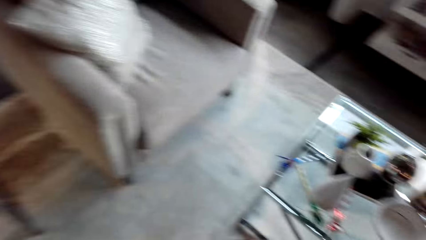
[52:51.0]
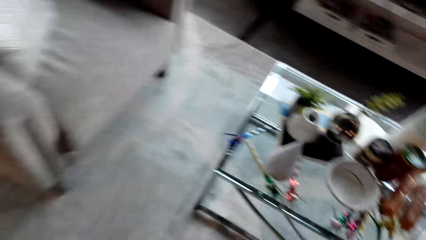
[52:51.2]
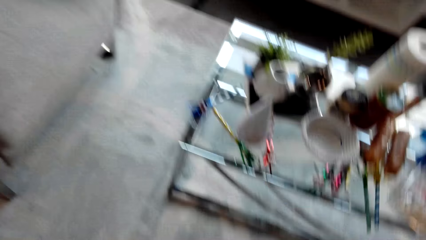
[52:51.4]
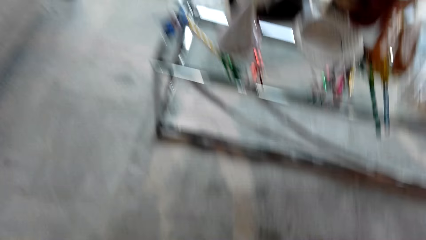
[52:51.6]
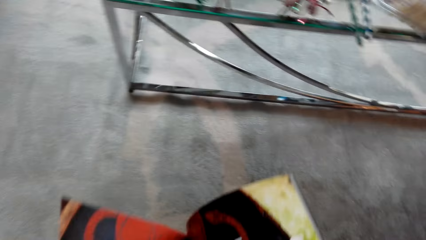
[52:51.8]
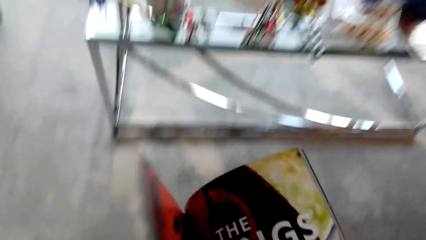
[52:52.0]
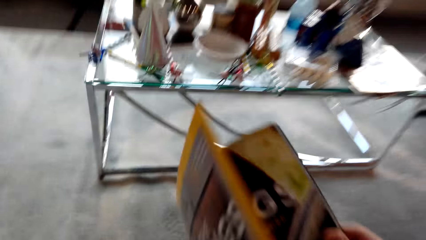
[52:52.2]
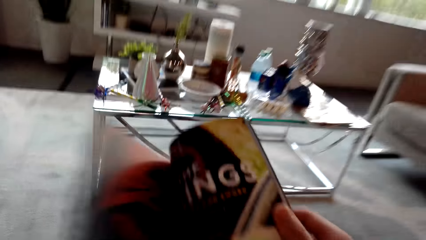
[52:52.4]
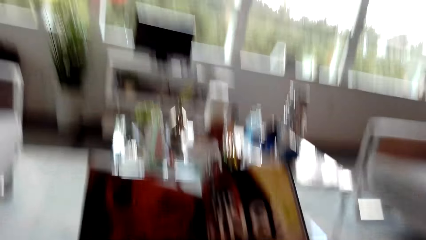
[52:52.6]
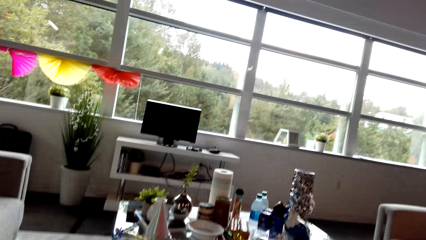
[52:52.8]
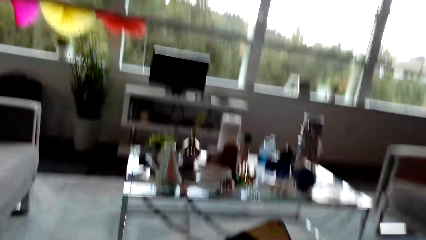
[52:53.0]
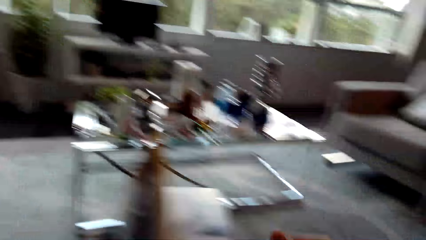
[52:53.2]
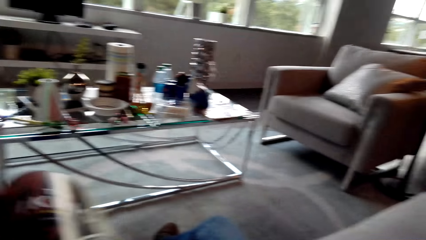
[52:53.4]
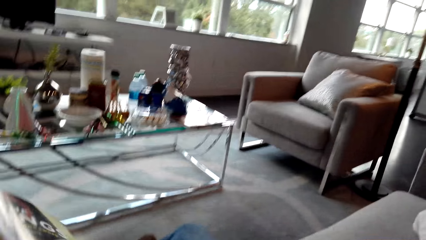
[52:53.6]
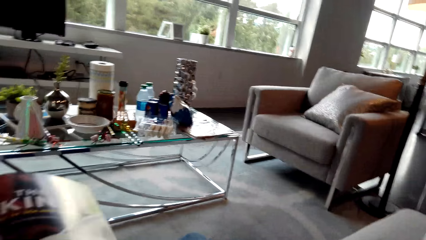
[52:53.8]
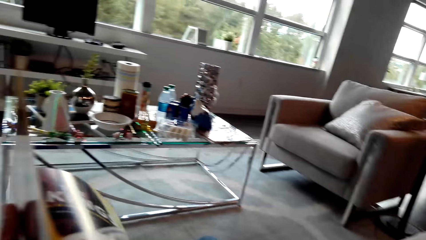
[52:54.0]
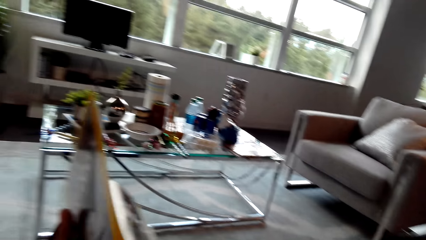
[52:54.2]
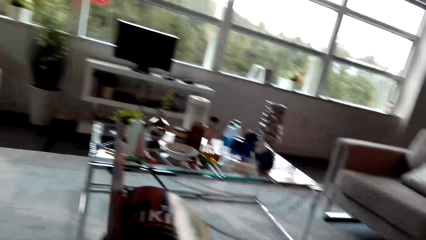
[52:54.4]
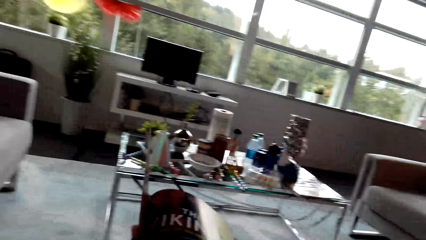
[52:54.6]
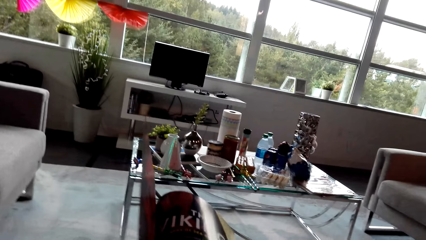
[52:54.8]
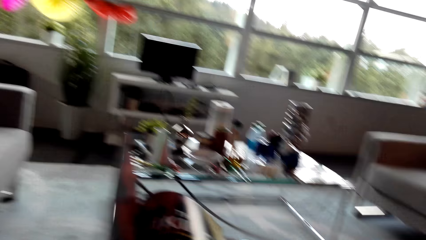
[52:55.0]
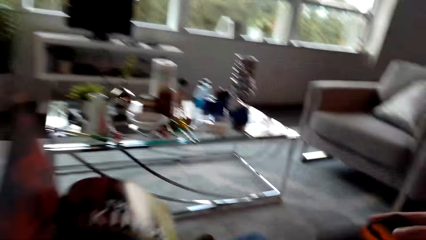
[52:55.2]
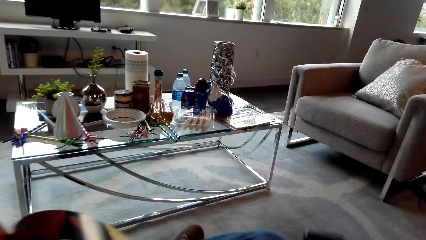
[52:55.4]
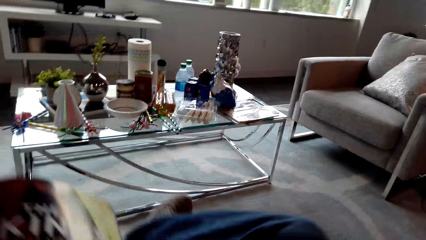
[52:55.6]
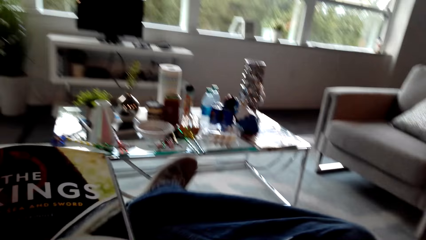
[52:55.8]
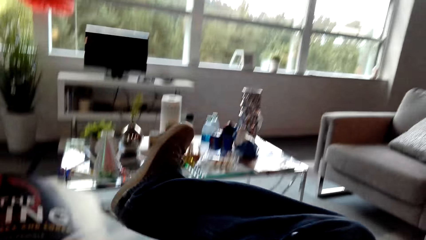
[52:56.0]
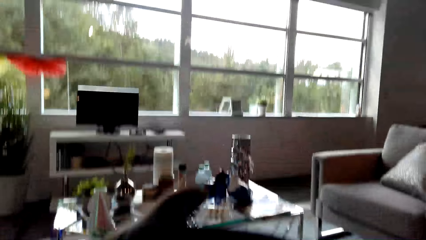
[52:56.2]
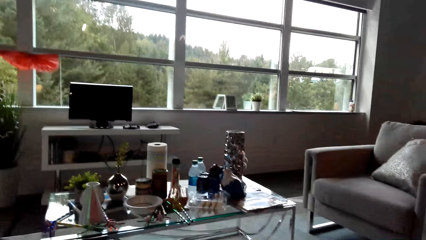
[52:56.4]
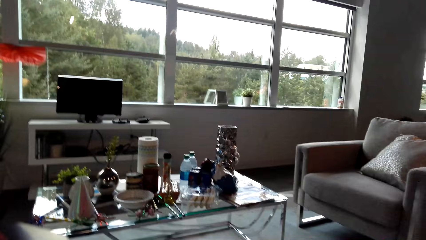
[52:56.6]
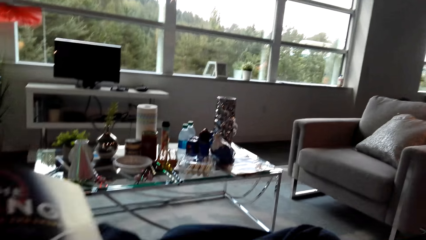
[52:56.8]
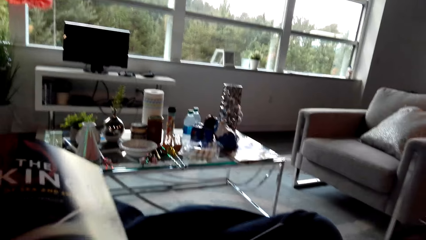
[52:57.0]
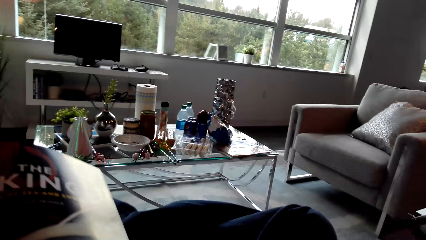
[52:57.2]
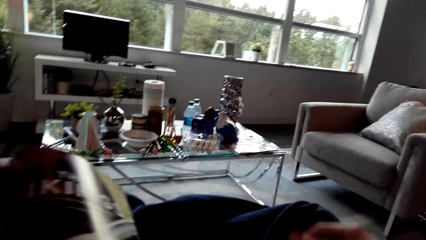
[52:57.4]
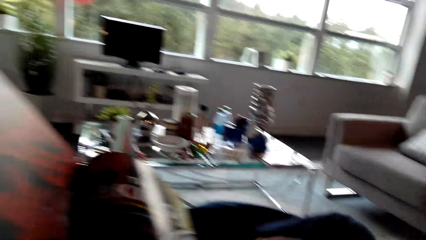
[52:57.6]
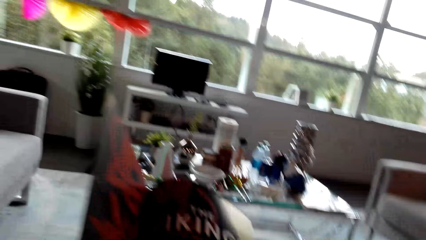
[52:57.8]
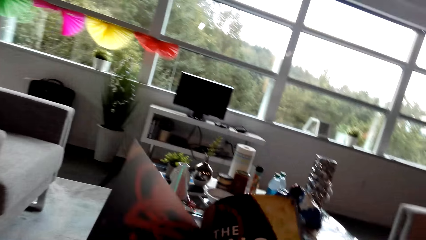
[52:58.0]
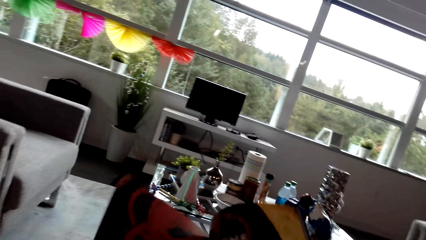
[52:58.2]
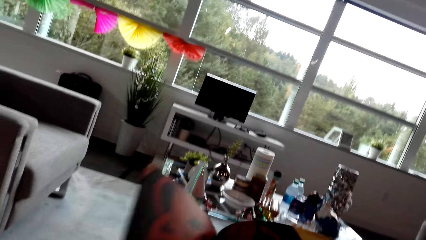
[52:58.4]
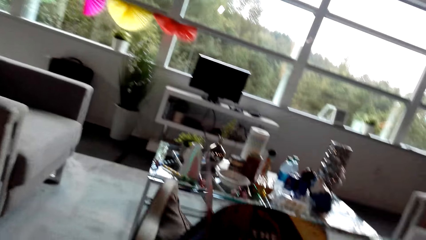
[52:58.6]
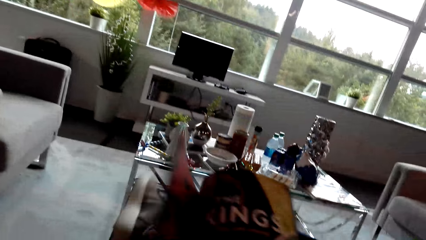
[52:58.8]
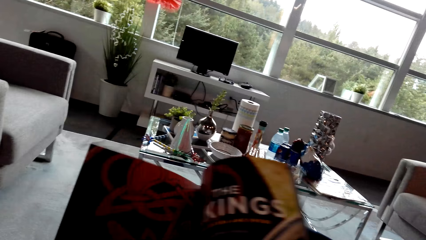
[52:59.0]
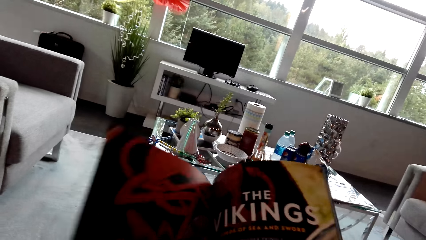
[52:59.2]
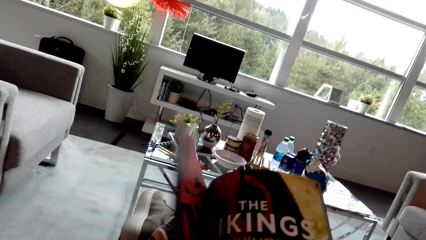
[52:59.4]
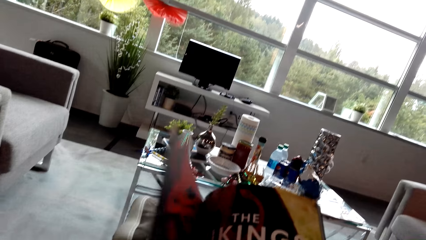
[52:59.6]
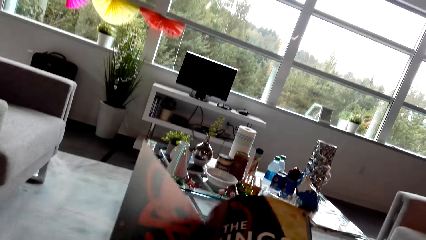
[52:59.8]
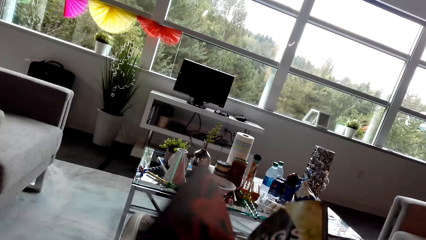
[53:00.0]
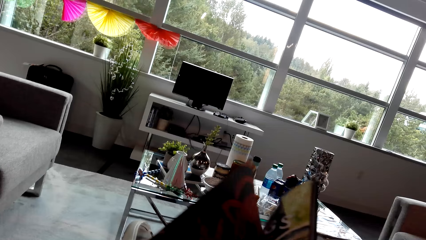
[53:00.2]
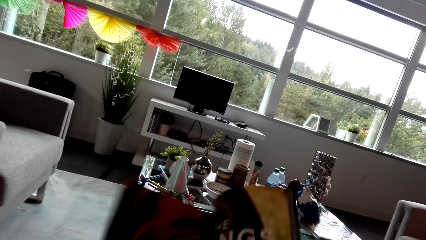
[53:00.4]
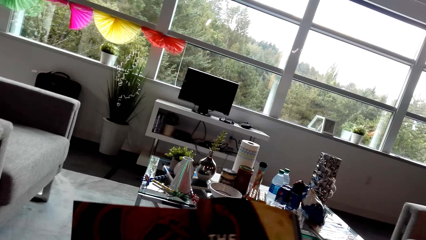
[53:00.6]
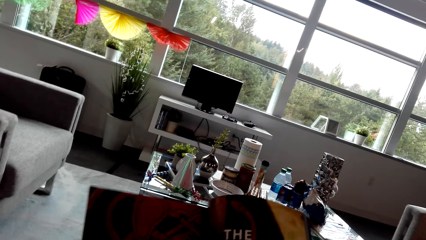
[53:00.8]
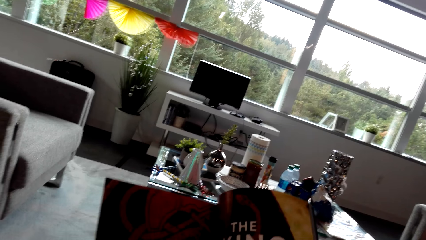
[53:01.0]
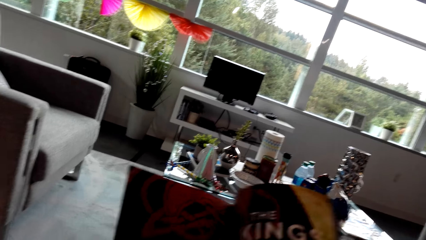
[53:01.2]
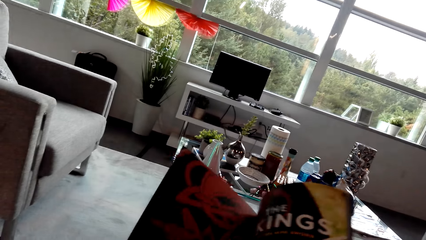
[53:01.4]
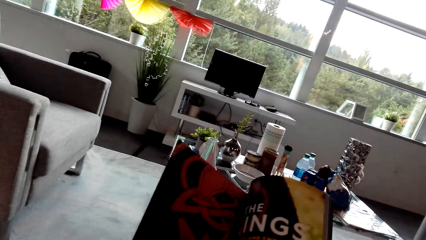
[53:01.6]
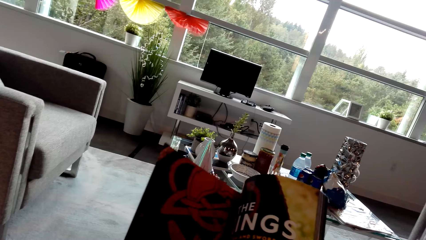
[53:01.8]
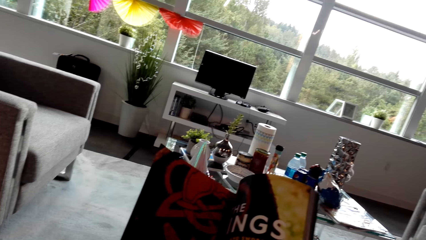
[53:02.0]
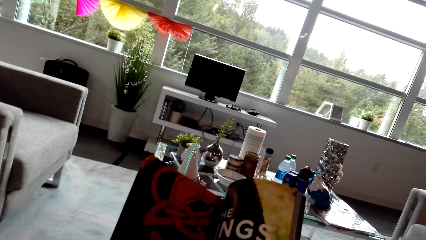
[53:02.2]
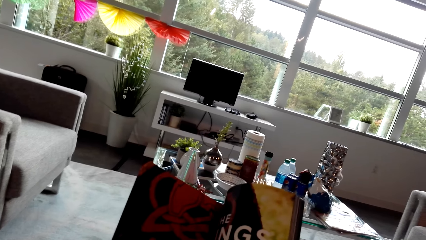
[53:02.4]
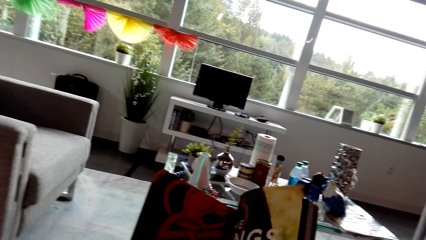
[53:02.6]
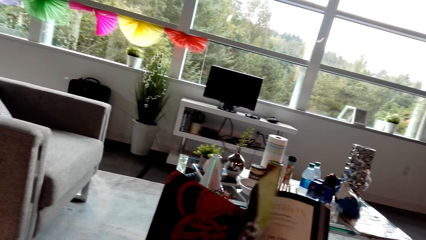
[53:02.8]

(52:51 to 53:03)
The camera wearer opens a book. They take the book. They read a magazine. They flip the pages of the book.
